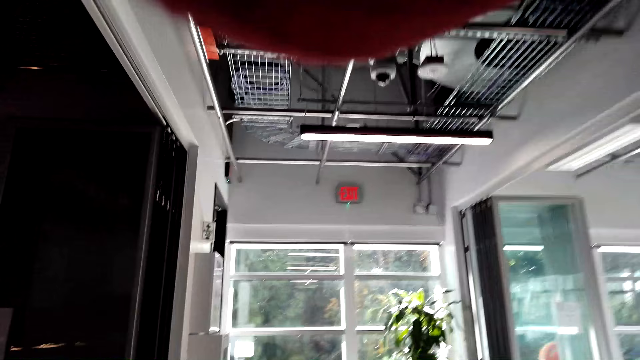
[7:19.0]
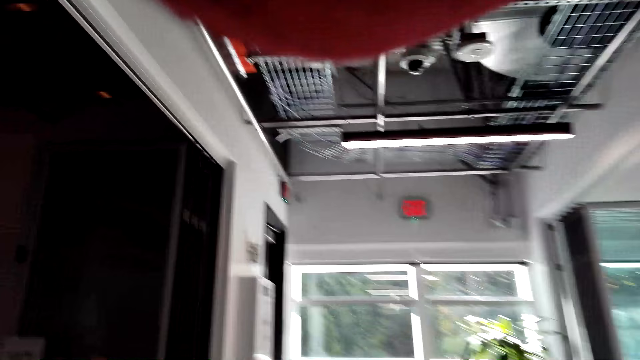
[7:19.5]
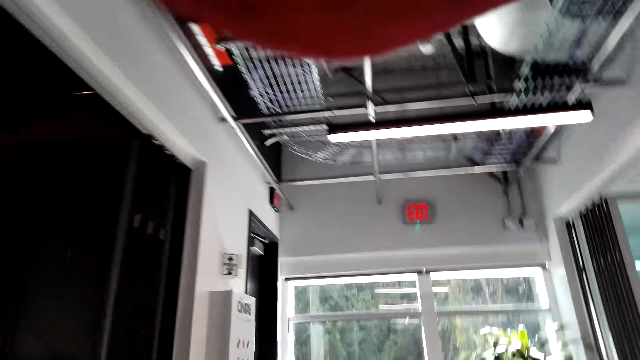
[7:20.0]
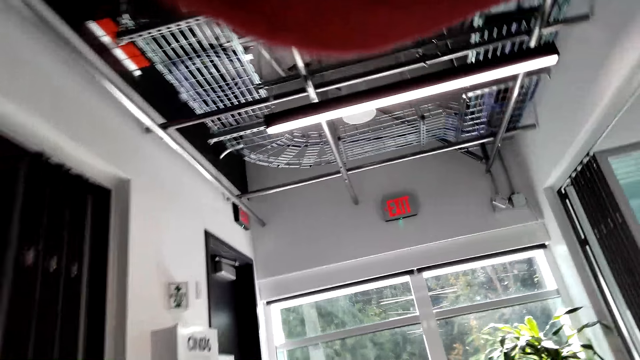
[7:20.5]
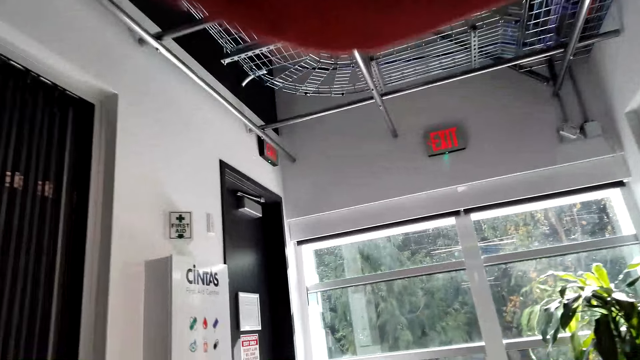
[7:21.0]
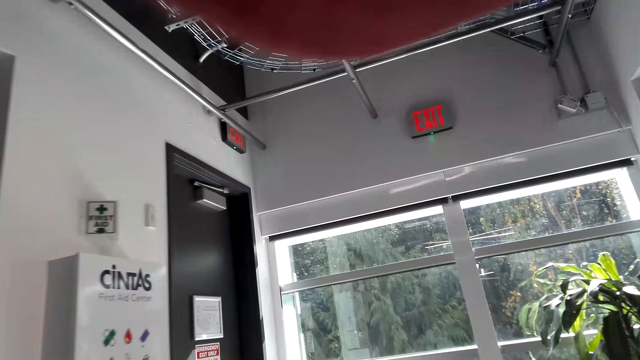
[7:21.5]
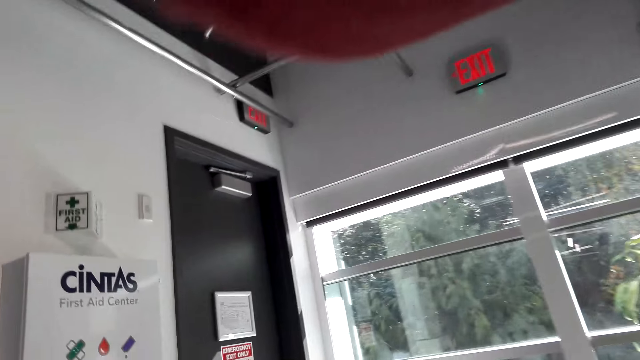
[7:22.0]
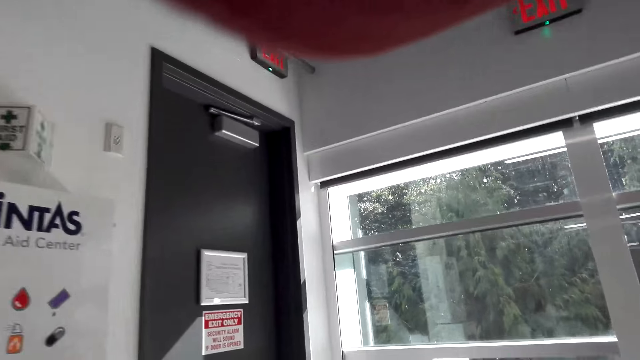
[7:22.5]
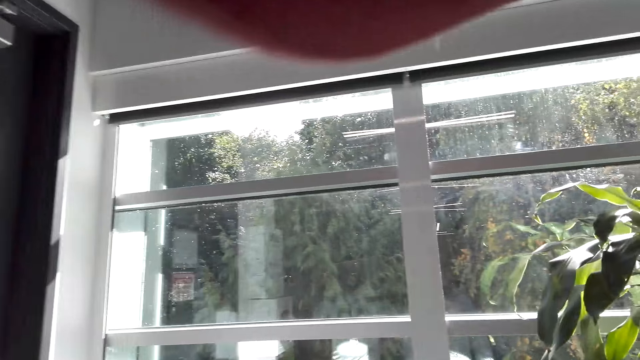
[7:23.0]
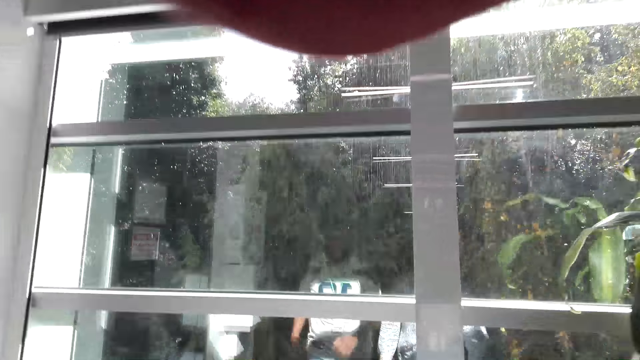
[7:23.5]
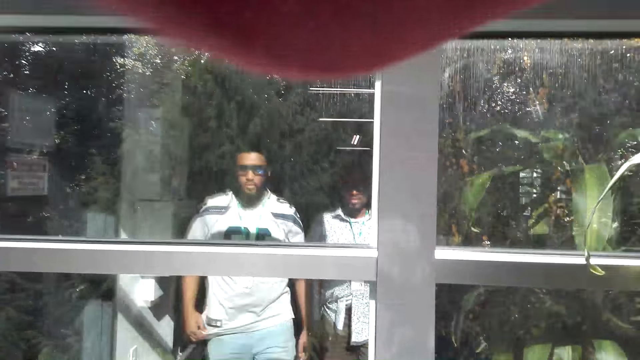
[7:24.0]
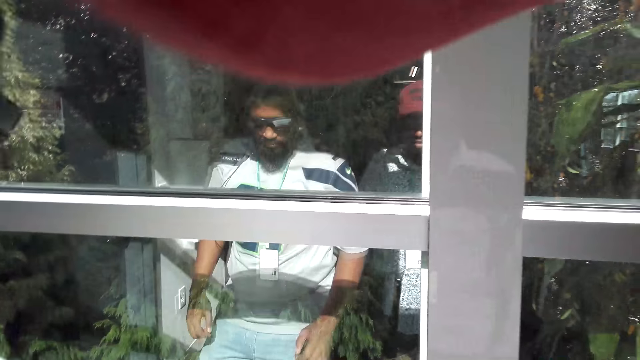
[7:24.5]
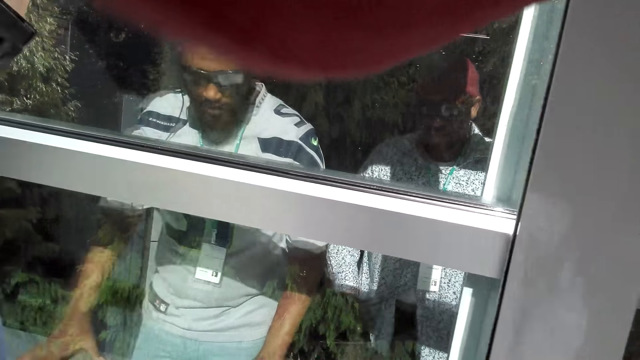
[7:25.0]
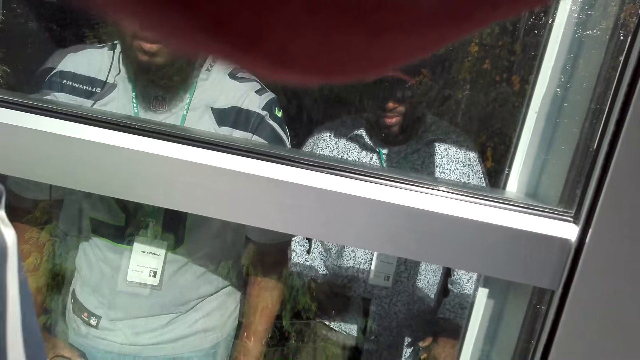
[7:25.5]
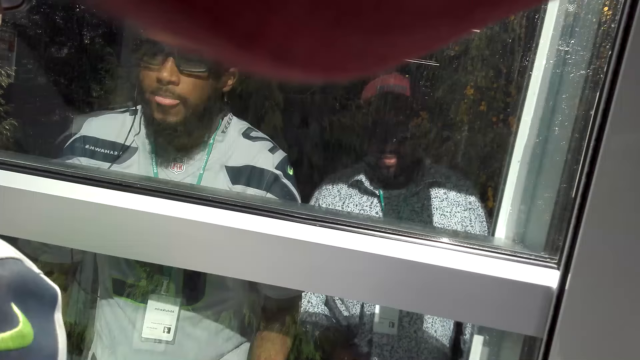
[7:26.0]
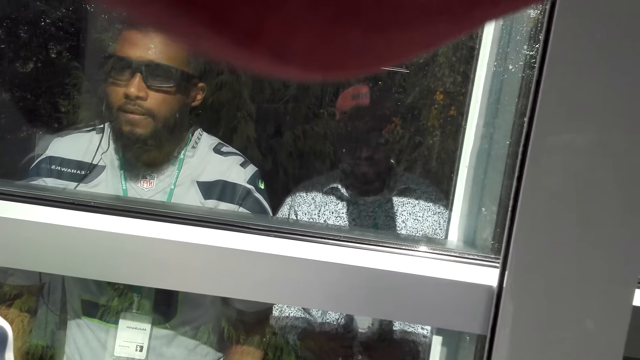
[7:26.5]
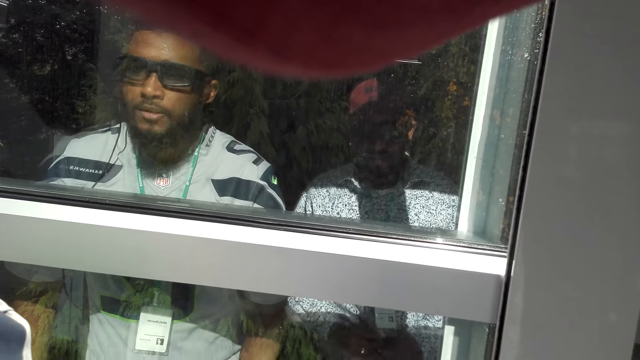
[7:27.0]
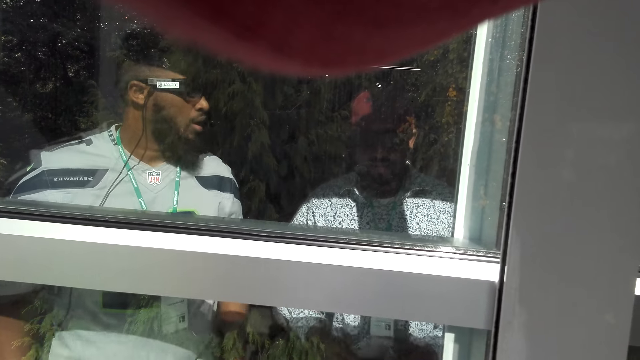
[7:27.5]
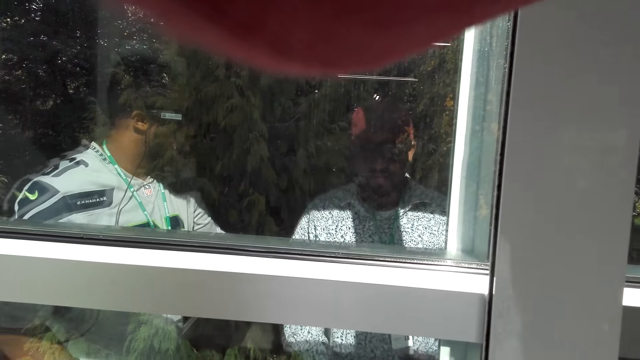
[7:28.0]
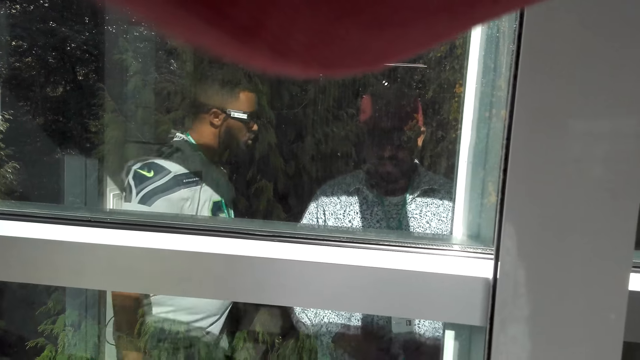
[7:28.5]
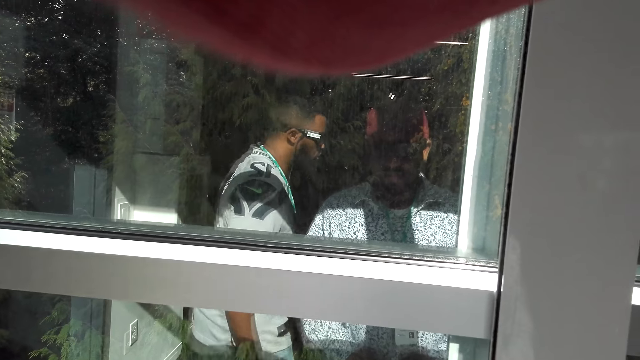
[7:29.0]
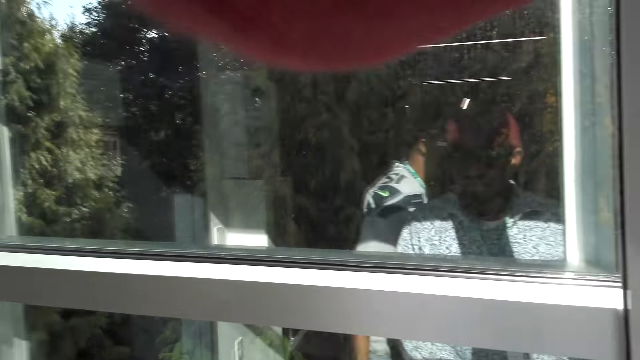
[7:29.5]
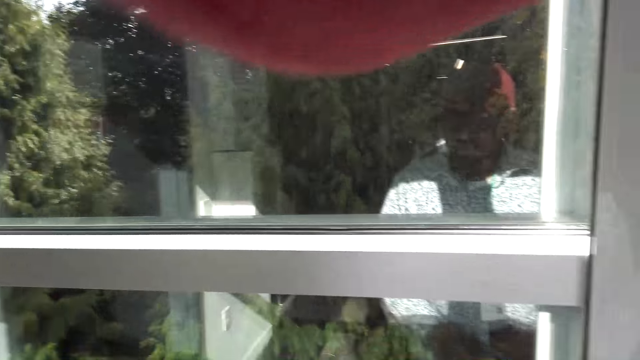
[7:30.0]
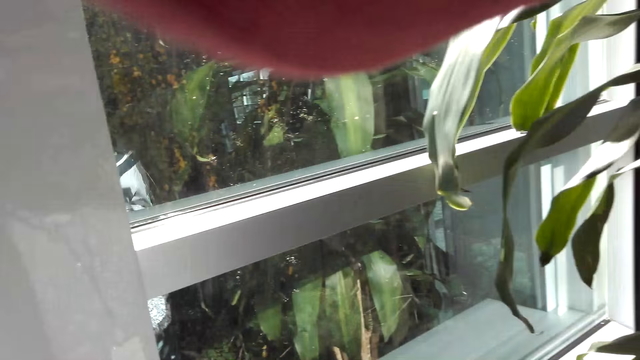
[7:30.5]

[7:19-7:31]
The camera wearer walks. They stop at the window.

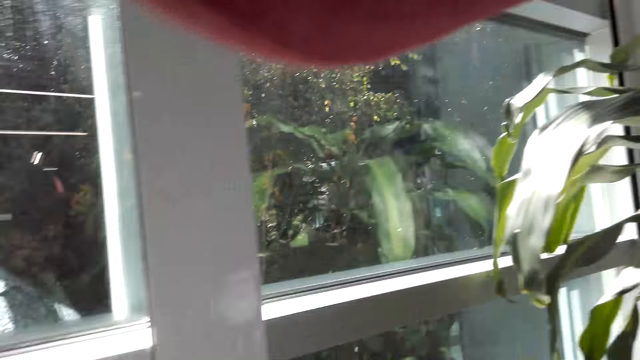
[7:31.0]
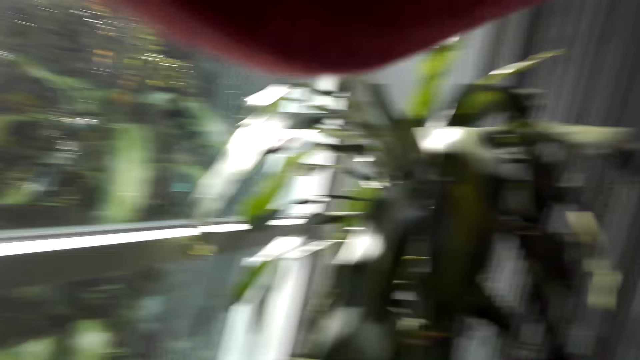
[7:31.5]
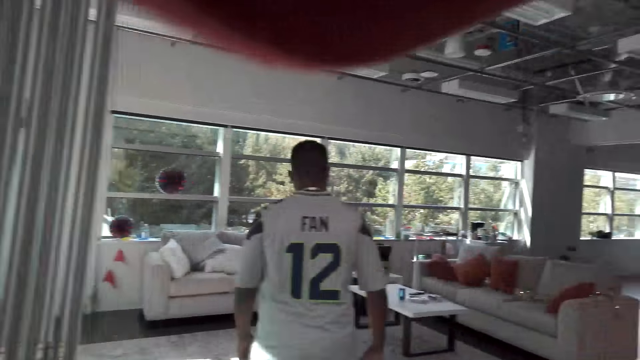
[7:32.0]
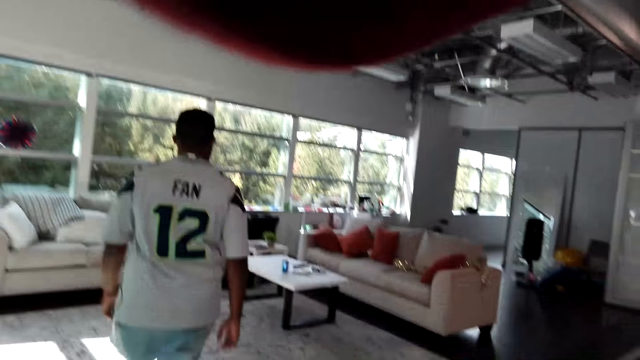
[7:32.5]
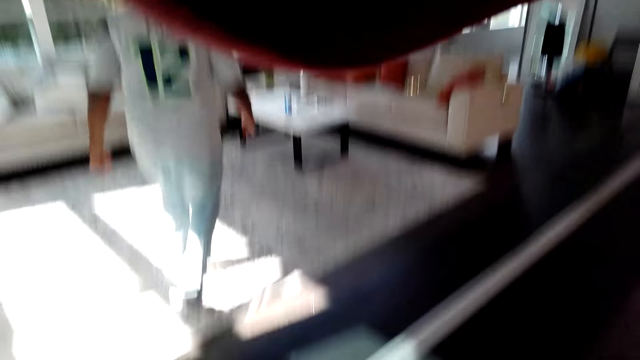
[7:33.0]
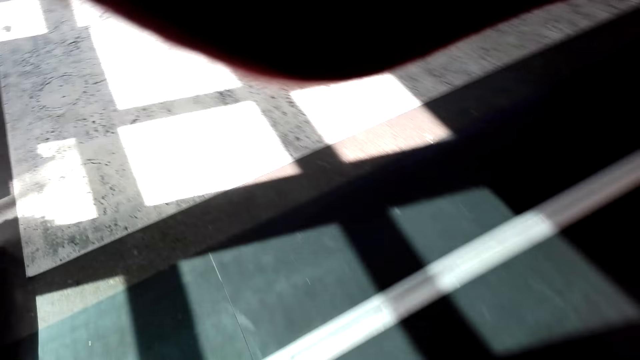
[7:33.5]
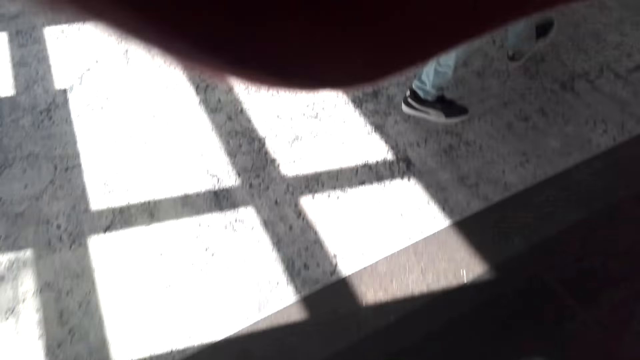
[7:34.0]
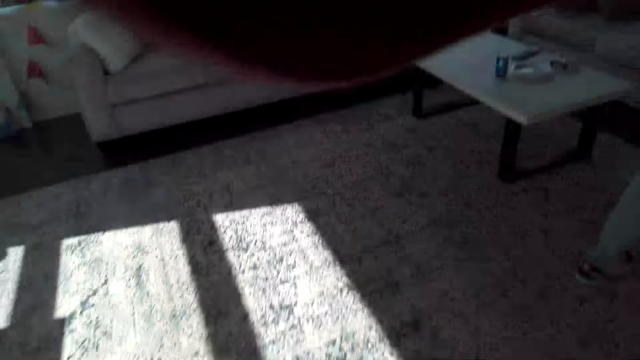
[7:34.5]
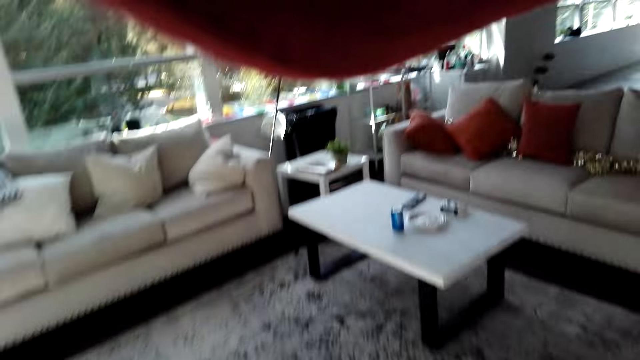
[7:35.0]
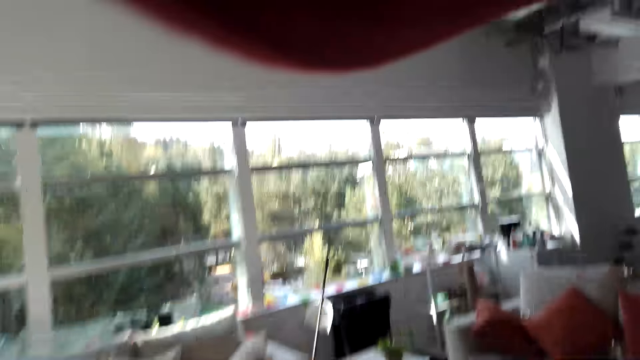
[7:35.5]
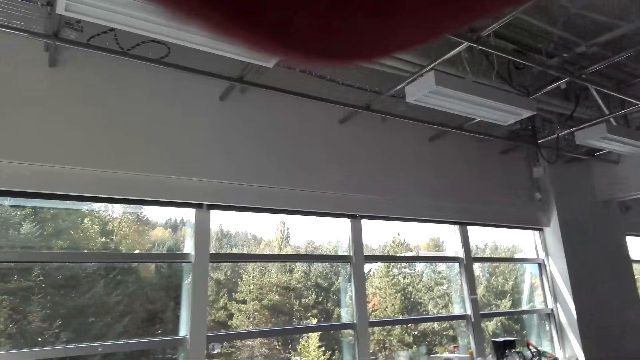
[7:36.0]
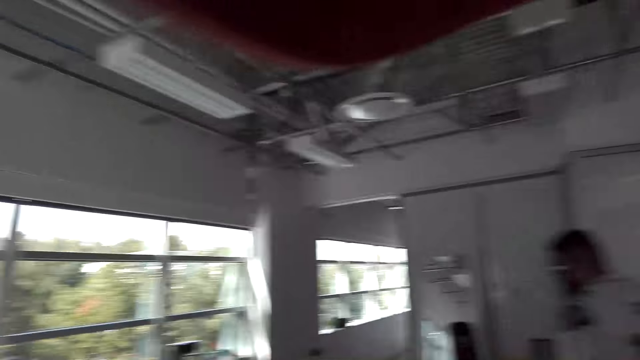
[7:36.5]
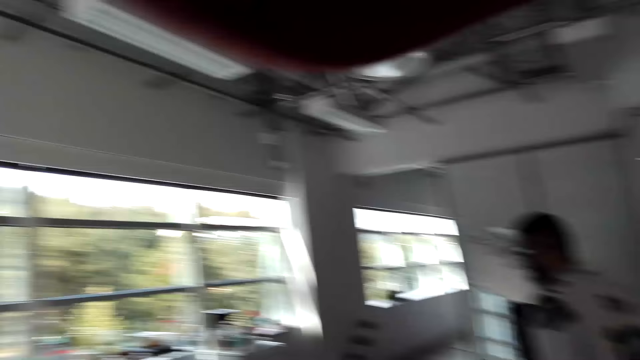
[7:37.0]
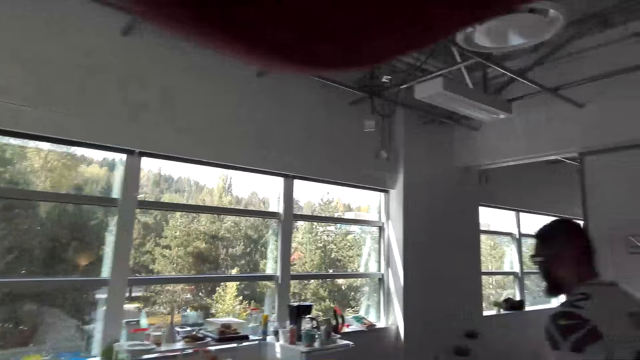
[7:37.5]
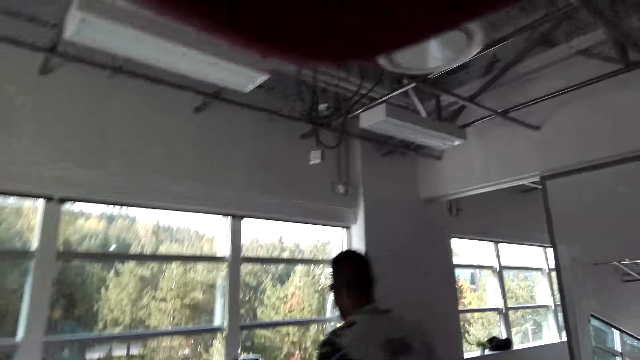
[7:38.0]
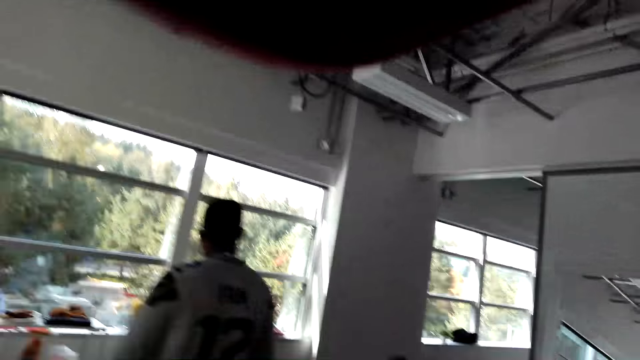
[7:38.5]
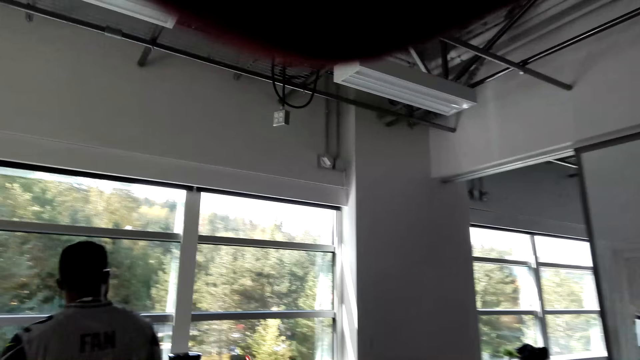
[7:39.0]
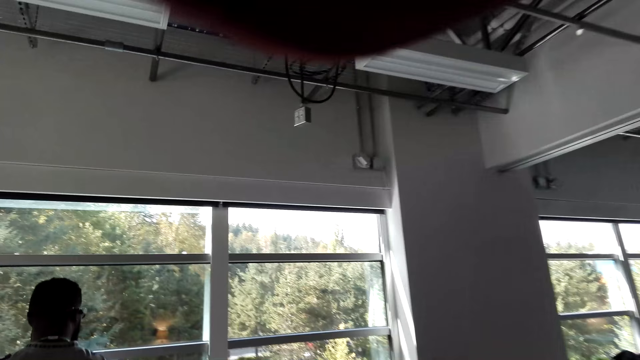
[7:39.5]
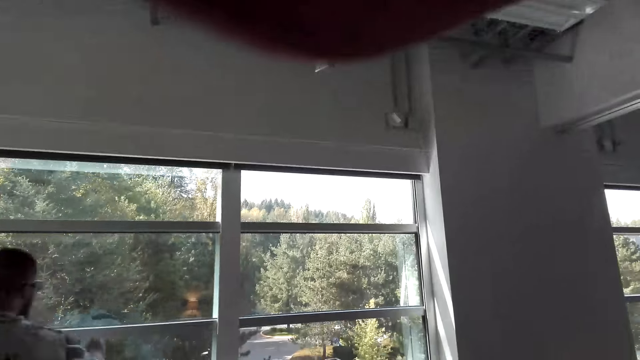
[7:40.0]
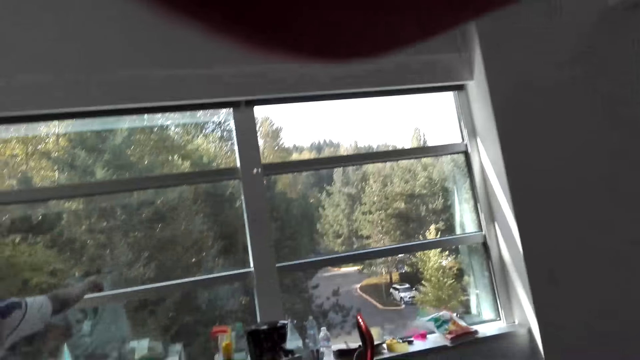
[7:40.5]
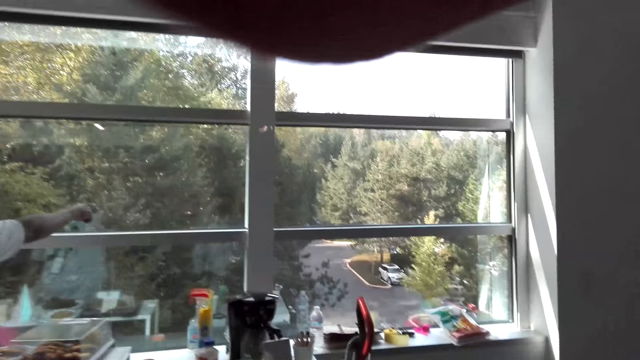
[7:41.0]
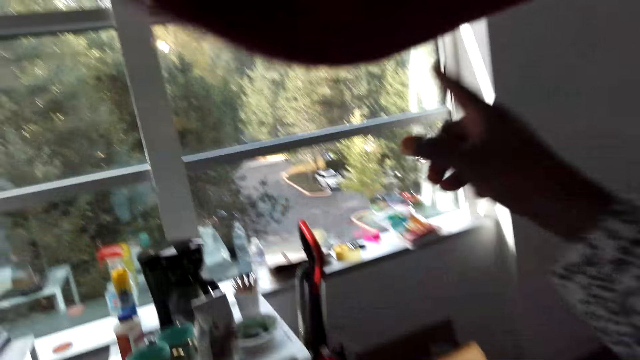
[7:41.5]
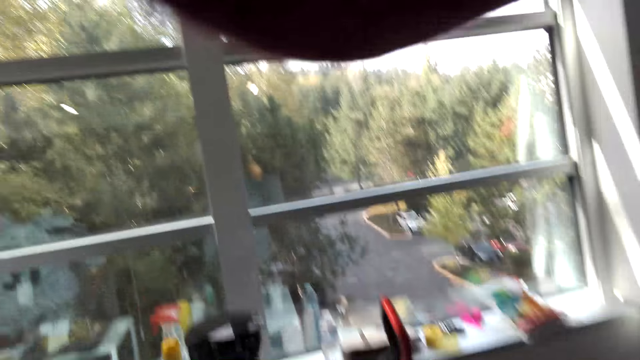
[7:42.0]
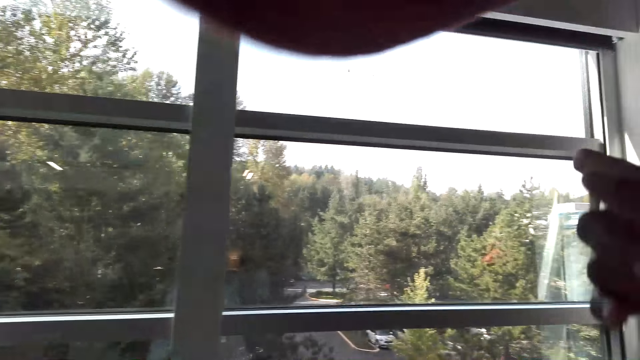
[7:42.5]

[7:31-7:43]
The camera wearer walks around the room. A person walks. The camera wearer points outside.
